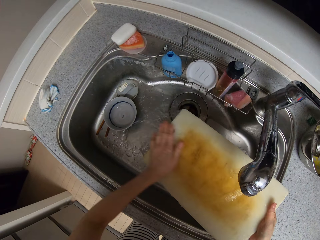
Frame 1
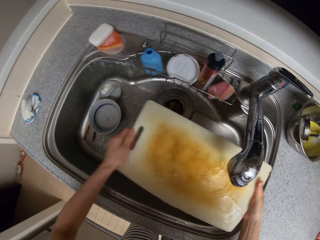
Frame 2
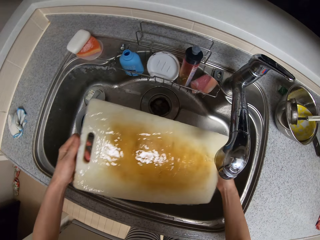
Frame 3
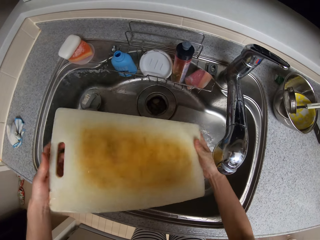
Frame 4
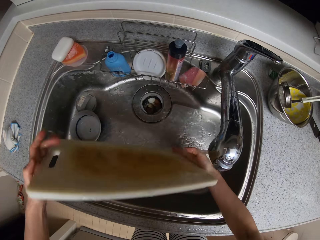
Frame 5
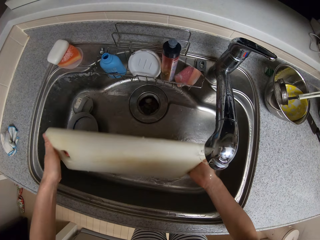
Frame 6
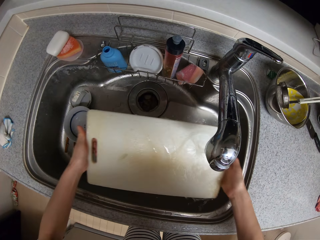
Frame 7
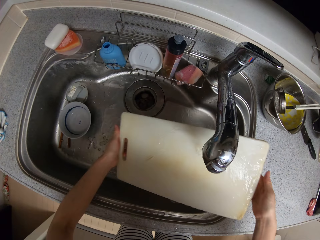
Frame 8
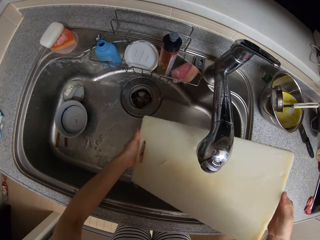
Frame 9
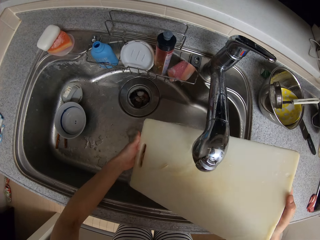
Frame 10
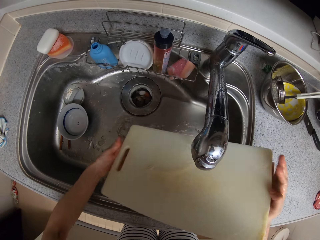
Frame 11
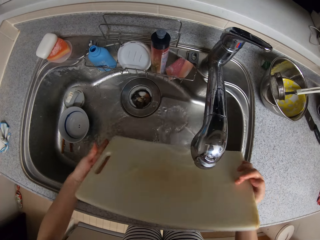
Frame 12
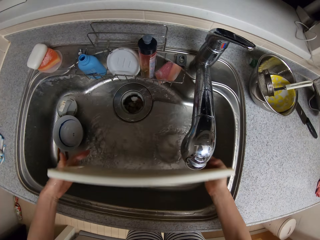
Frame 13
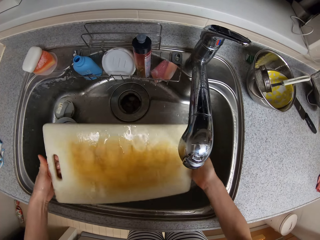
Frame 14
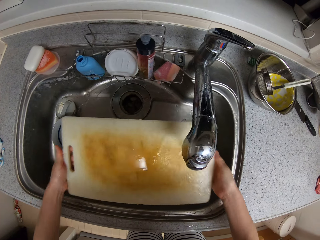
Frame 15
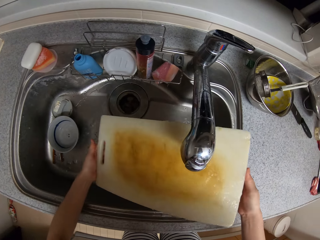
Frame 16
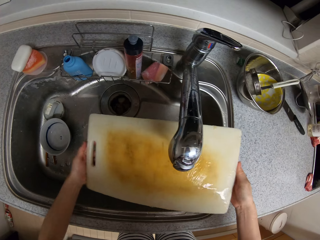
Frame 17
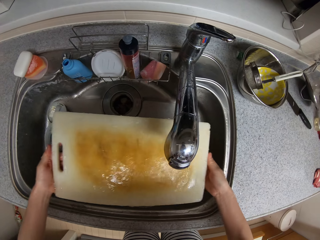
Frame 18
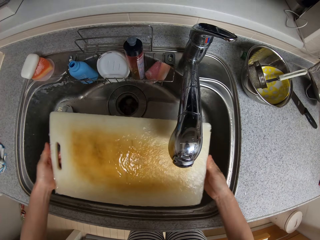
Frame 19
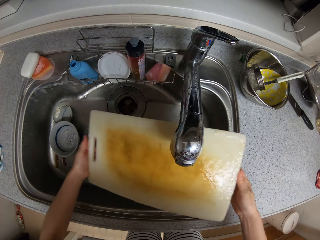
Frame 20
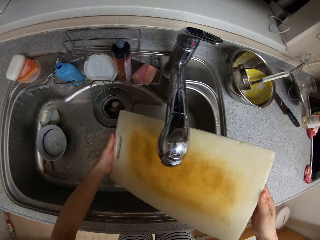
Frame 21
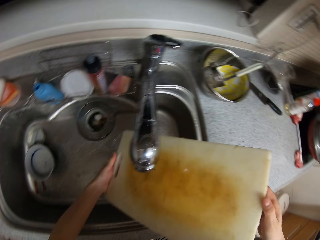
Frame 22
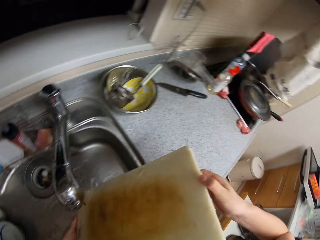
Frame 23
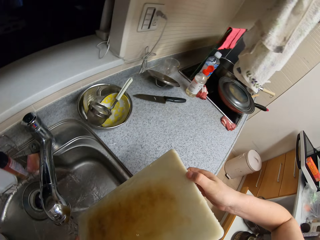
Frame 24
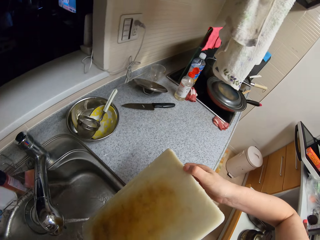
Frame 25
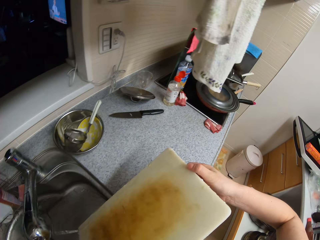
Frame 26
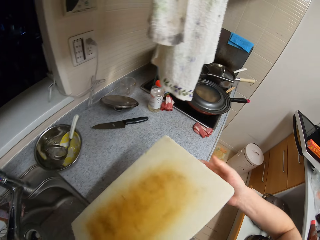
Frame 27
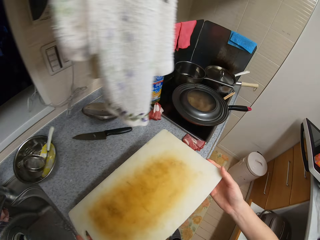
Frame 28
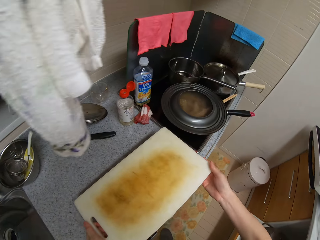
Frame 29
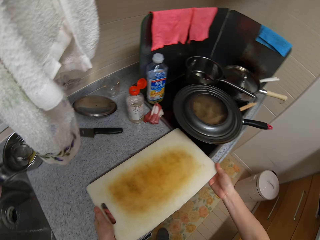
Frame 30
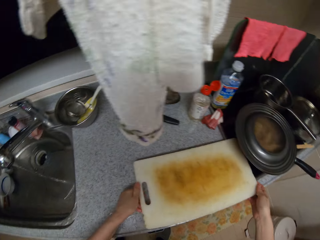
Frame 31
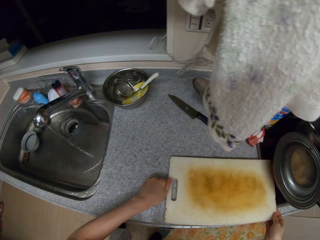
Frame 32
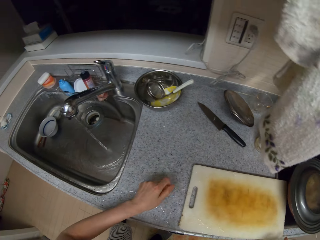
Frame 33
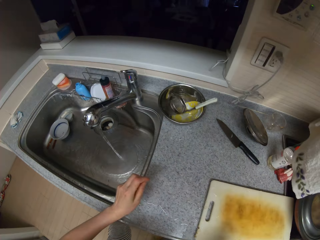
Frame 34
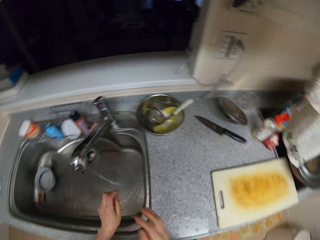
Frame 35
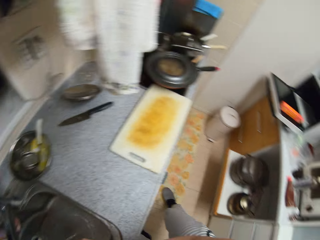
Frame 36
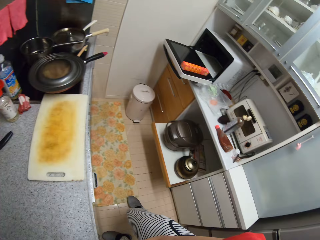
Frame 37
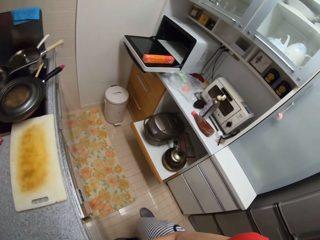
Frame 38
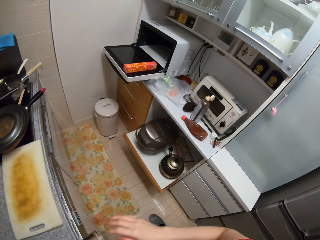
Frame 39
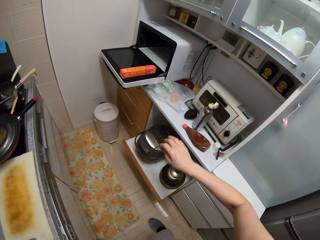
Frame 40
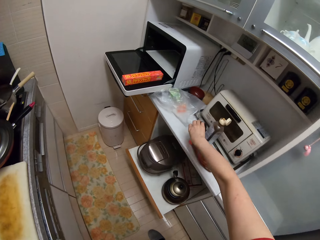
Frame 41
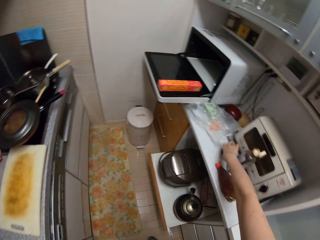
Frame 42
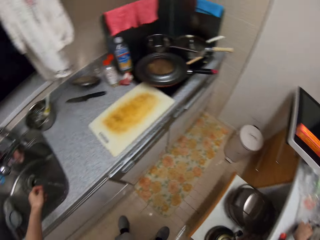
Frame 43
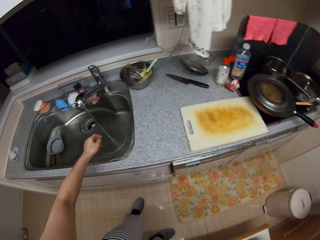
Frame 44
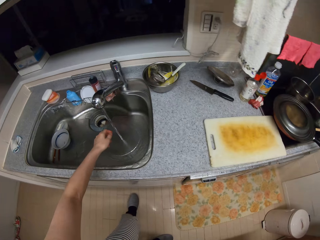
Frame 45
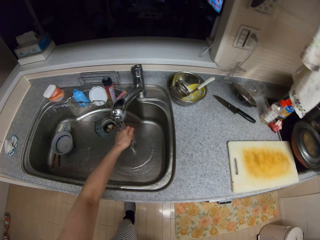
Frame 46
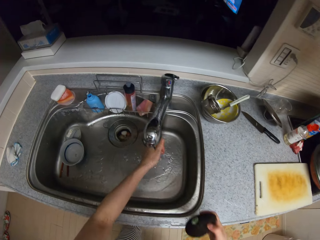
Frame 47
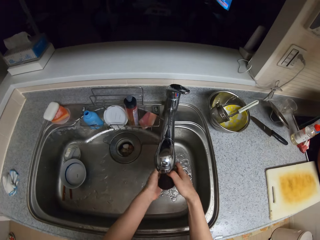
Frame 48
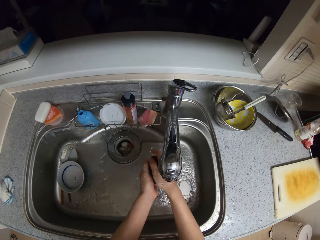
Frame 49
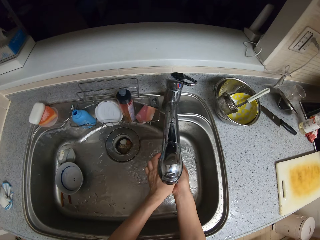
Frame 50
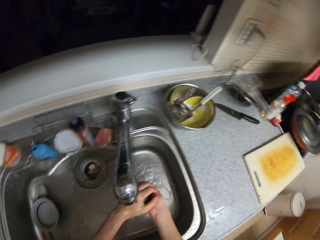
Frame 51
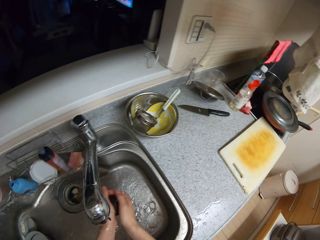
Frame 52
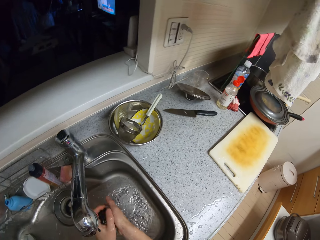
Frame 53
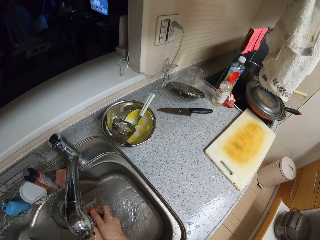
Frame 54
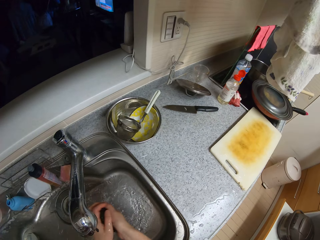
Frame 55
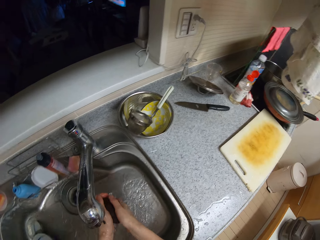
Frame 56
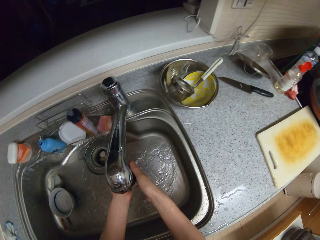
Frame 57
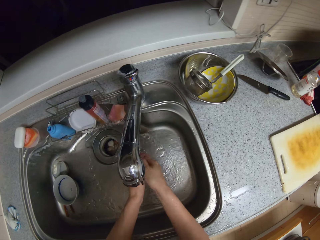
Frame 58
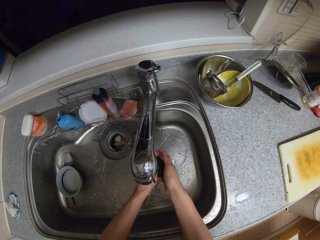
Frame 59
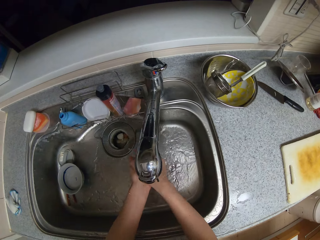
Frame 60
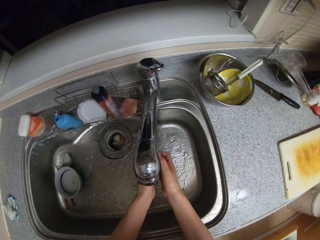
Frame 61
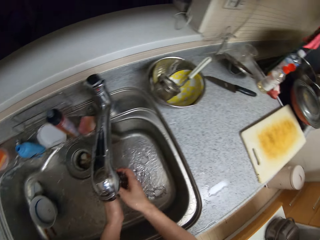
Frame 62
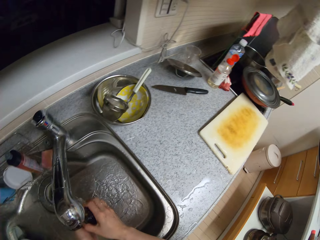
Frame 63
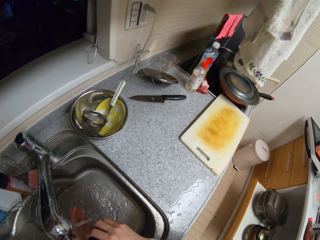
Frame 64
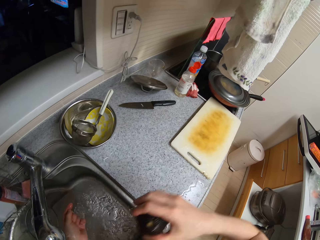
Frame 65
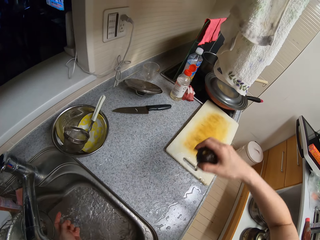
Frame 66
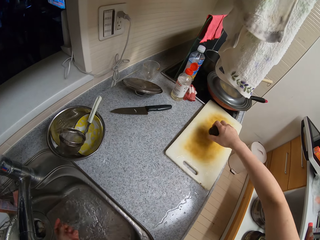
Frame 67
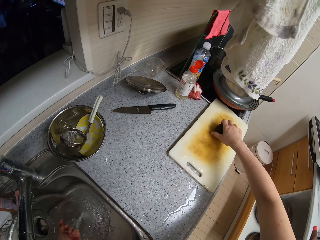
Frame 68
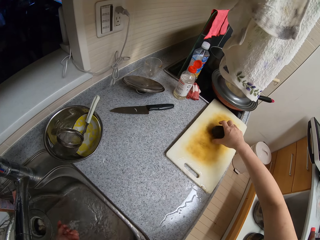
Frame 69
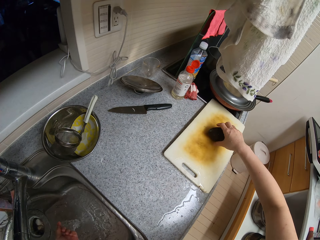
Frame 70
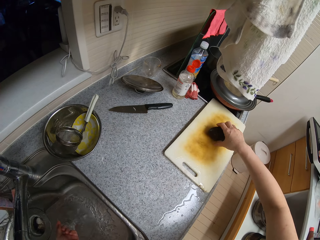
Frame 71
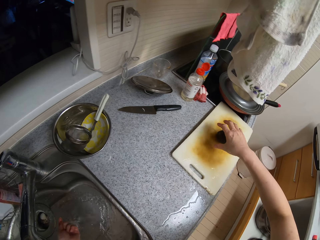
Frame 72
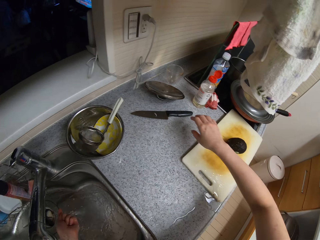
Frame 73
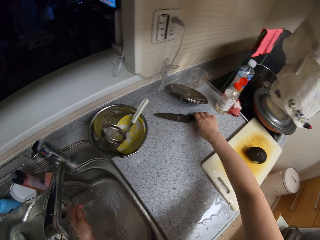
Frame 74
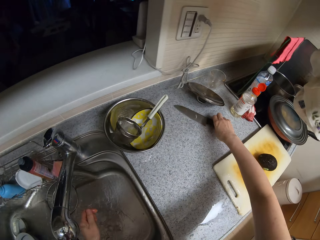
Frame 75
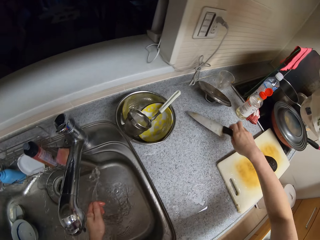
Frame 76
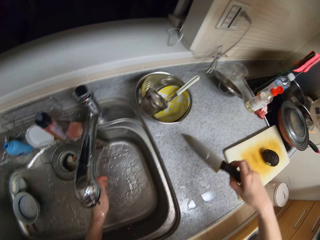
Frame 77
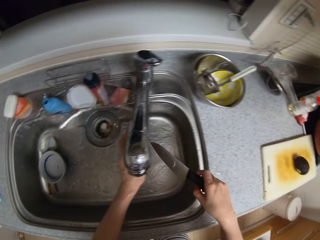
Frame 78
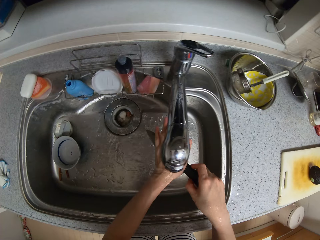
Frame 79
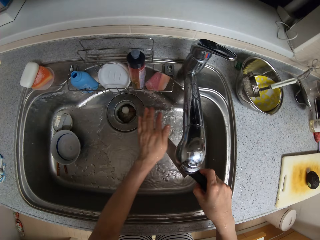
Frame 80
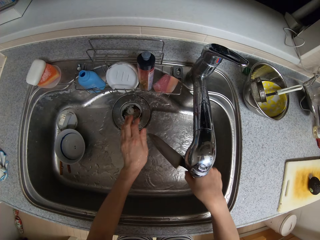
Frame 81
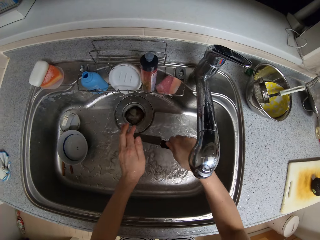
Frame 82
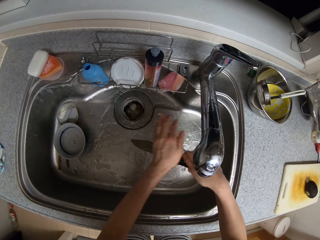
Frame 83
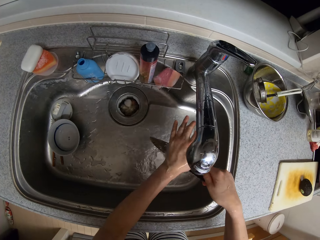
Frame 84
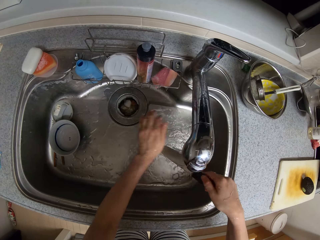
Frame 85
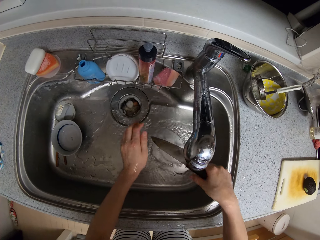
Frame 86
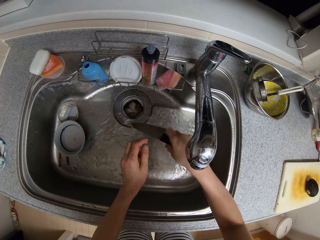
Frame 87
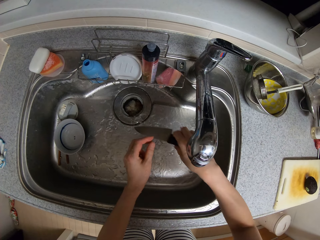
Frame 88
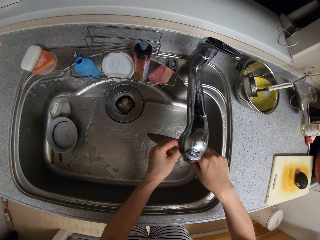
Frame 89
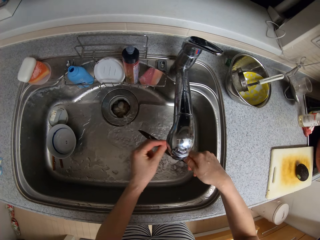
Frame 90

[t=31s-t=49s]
The camera wearer turns the chopping board. He drops the chopping board on the counter top. He moves his hand and picks up the avocado fruit. He washes the avocado. He drops the avocado on the chopping board. He picks up the knife. He rinses the knife.

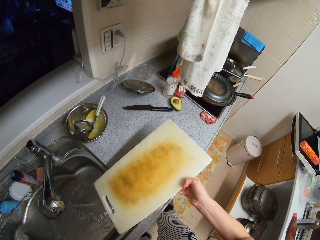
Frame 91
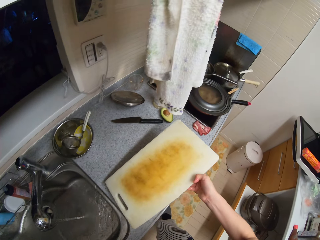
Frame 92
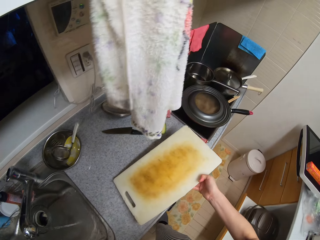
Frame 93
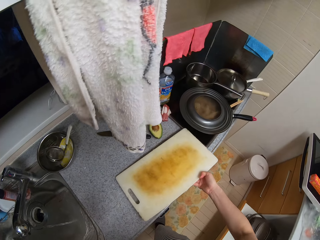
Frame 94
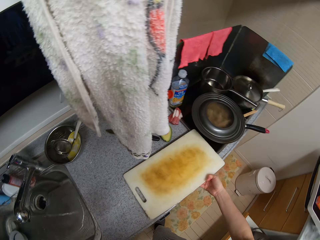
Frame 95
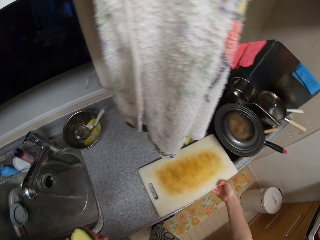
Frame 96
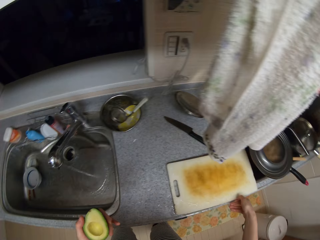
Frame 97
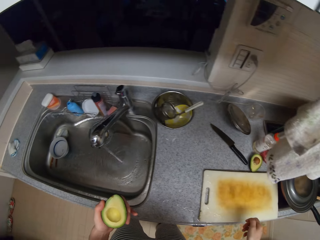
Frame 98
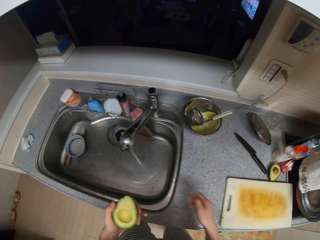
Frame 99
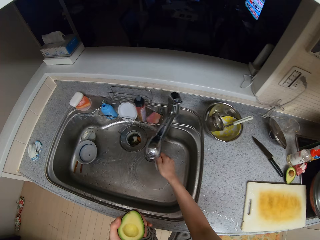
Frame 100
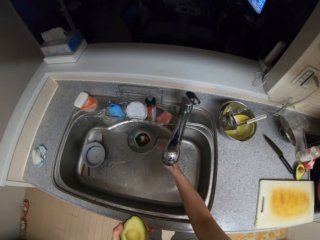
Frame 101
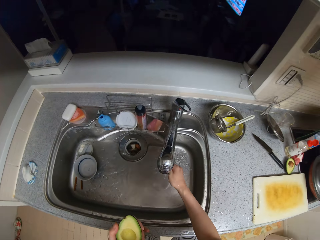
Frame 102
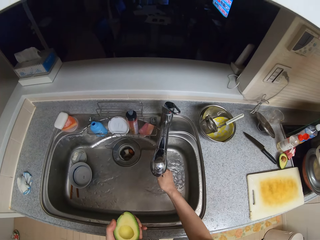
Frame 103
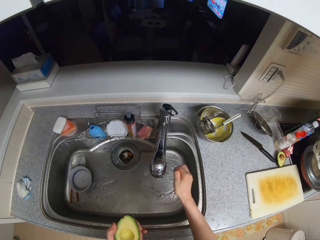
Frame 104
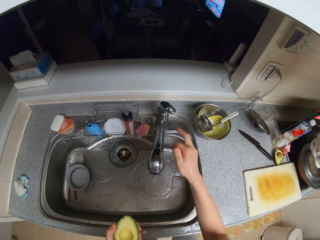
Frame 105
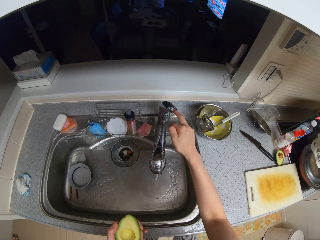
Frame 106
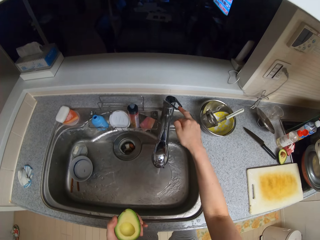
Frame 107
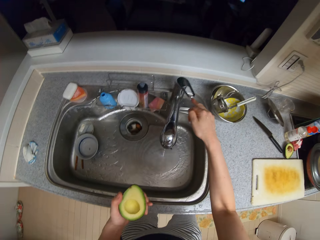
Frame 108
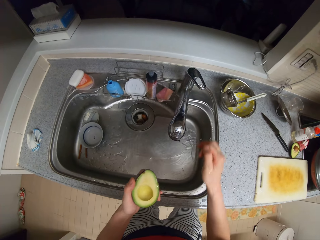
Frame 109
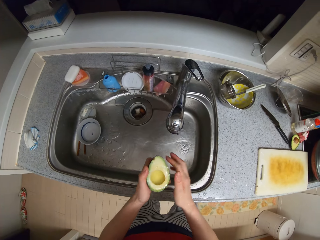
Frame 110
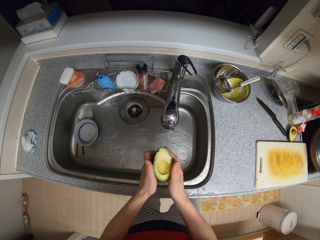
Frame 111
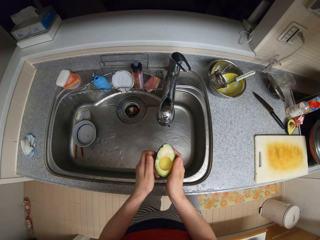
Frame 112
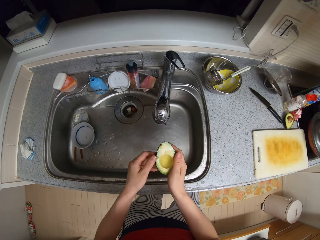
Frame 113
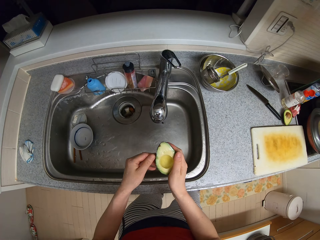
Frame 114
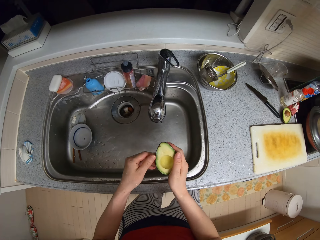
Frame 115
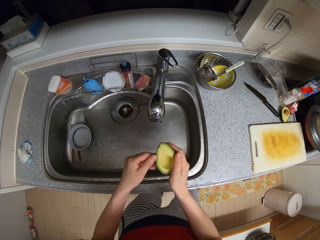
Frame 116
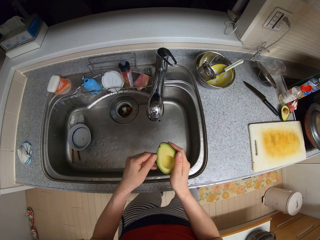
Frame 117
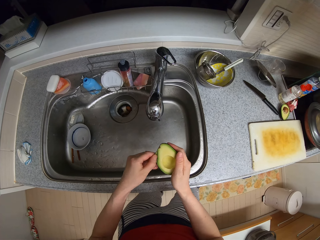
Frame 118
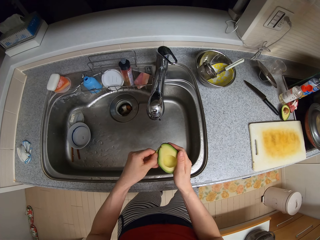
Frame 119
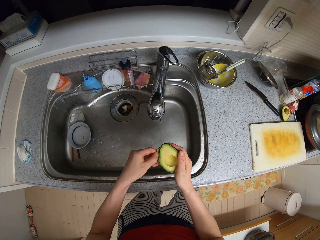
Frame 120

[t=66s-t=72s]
The camera wearer drops the chopping board. She rinses her hand. She closes the tap.
